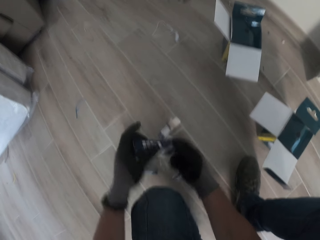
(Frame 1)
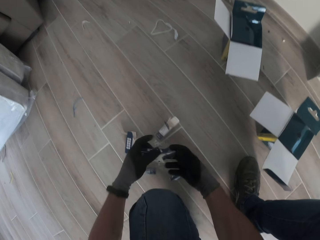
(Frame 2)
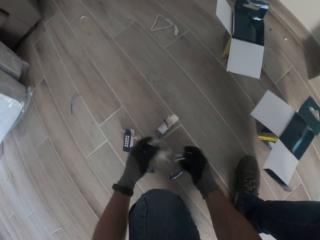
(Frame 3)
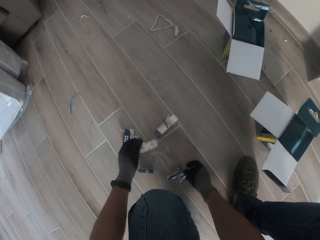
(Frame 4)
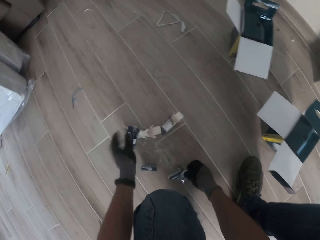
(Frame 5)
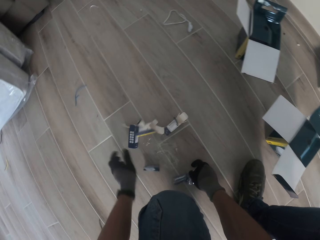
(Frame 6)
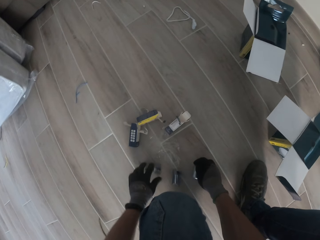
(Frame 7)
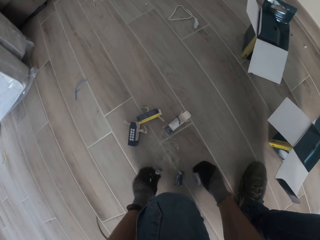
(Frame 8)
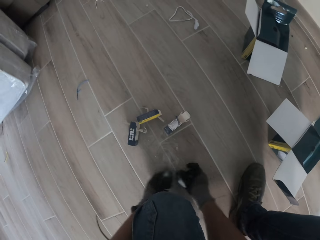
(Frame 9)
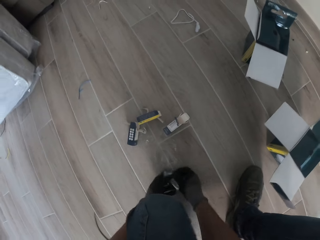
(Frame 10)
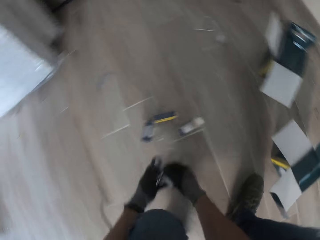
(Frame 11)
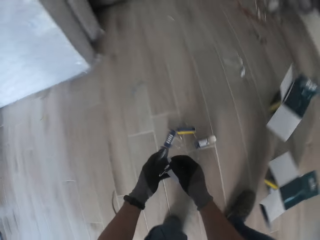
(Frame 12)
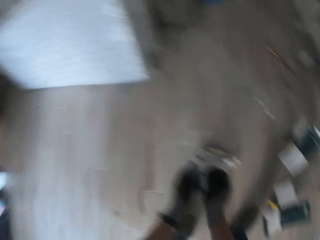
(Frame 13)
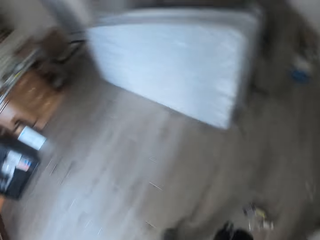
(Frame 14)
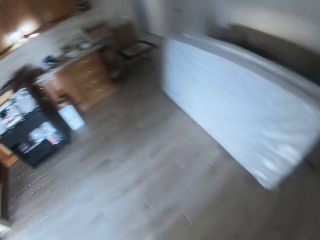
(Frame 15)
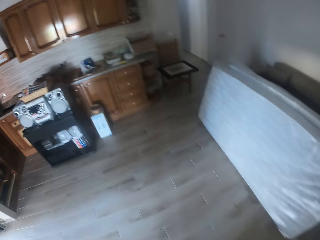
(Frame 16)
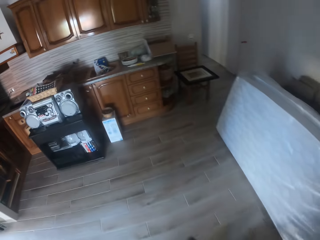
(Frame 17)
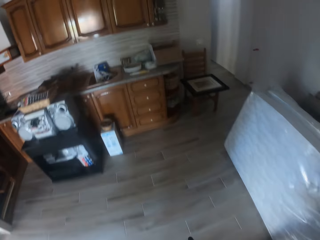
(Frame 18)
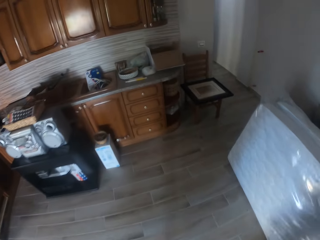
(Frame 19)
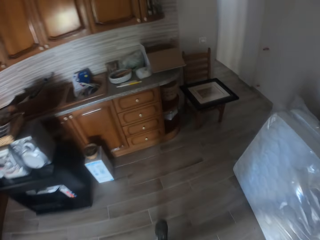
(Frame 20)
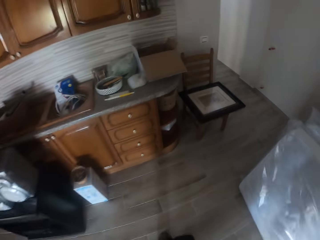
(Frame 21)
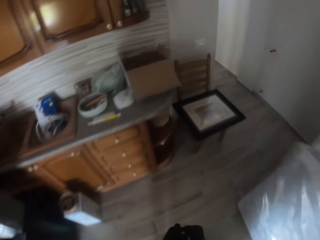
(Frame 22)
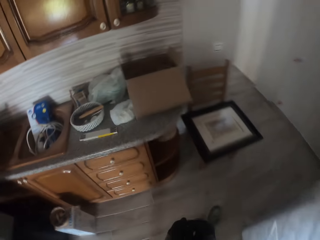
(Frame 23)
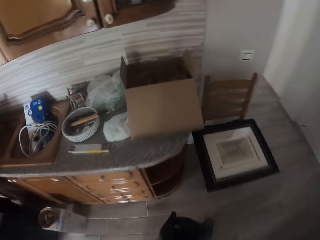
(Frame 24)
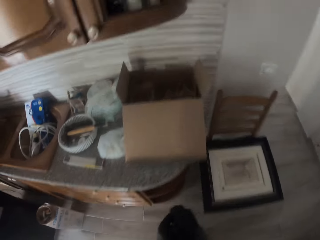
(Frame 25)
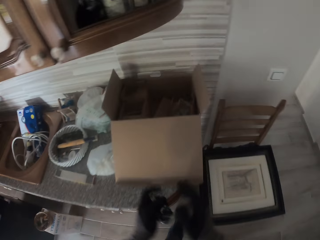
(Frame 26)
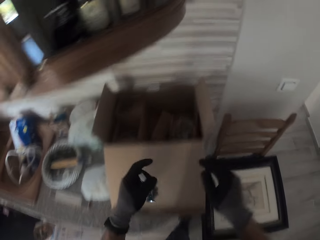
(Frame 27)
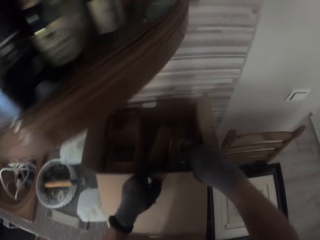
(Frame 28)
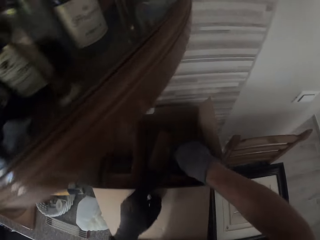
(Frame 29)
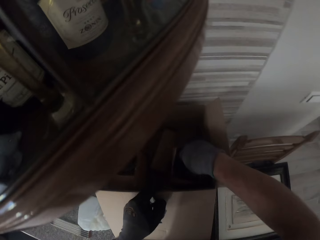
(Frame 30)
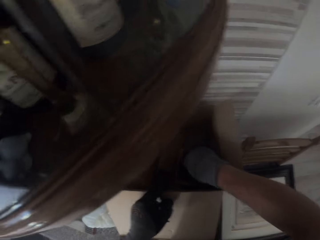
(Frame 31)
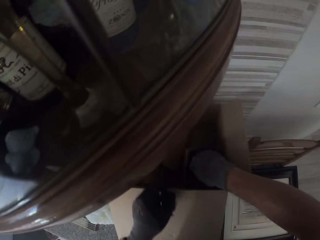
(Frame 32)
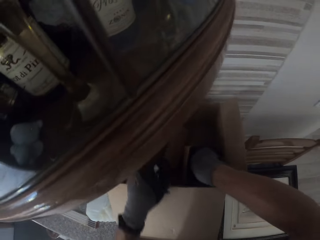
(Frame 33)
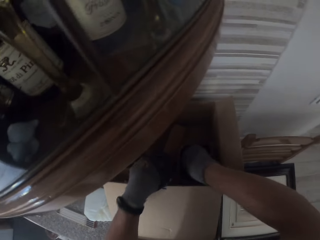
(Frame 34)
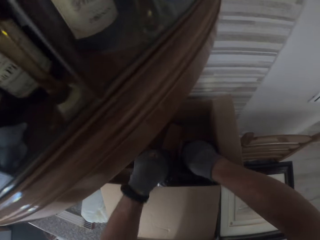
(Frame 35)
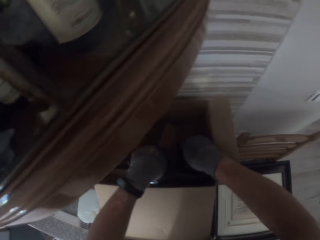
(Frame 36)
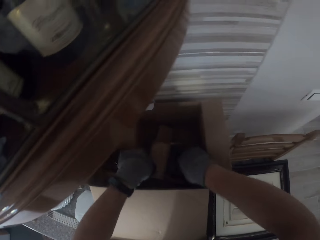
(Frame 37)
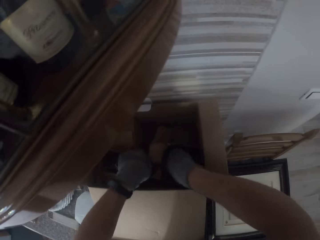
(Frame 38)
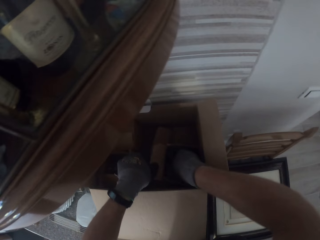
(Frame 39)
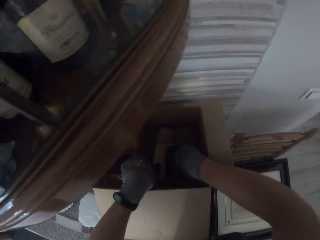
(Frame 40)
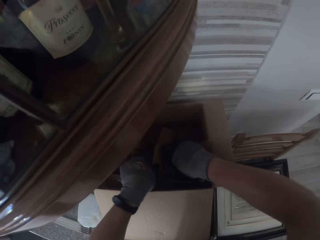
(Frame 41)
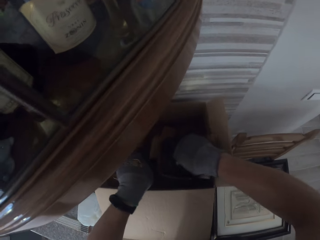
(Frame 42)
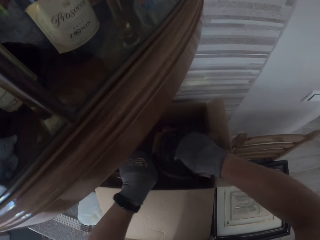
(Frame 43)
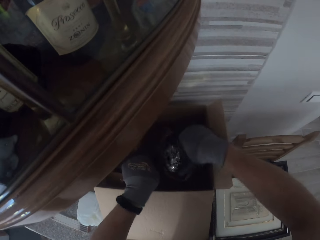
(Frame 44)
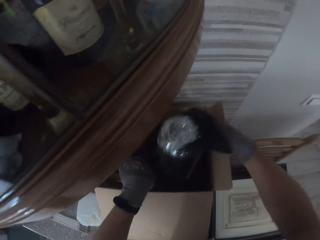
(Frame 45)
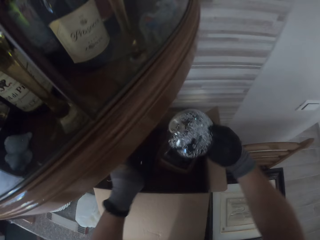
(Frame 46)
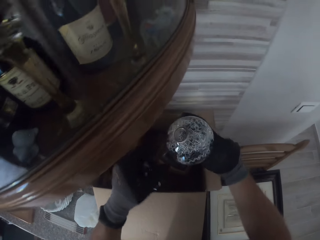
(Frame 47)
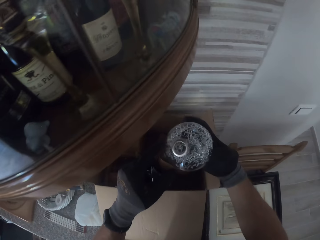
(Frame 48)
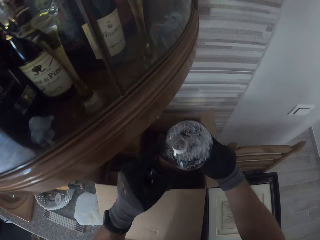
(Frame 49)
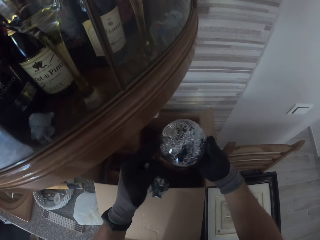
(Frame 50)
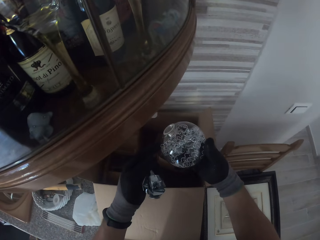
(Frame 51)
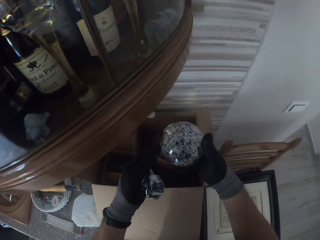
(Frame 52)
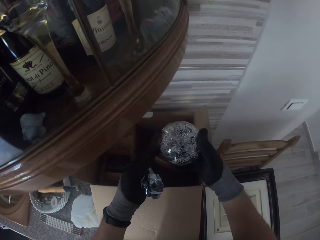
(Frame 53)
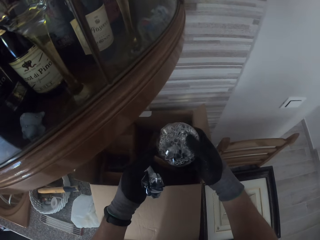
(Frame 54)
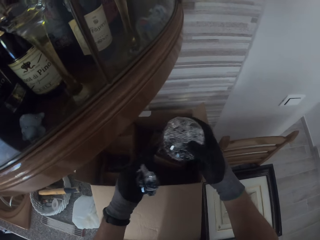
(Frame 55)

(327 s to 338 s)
The camera wearer pulls out a sachet from a pack in his gloved left hand with his right gloved hand. He drops the sachet in his gloved right hand on the floor. He drops the pack on the ground with his gloved left hand. He picks the sachet from the ground with his gloved left hand. He packs up the sachets on the ground with both gloved hands. He walks around the house. He holds a carton on the counter with his gloved left hand. He rummages through the carton with both gloved hands. He pulls out a light bulb cap with his gloved right hand. He holds the light bulb cap with both gloved hands.

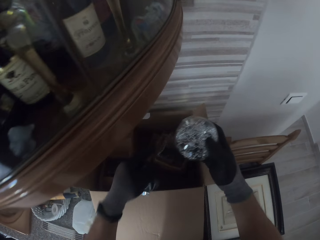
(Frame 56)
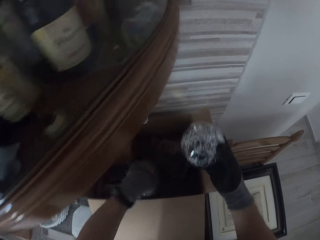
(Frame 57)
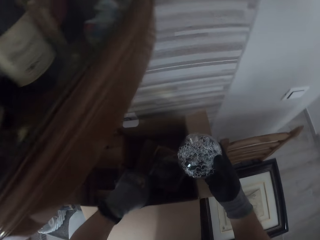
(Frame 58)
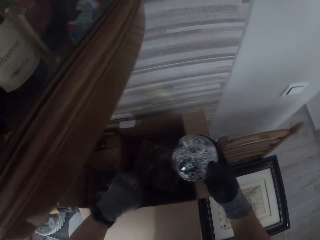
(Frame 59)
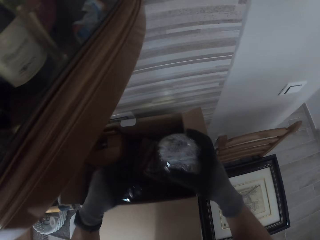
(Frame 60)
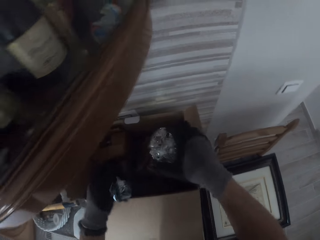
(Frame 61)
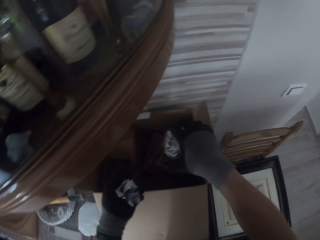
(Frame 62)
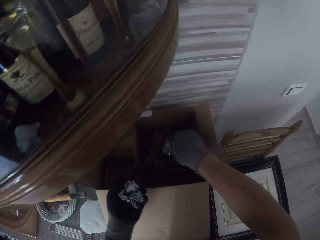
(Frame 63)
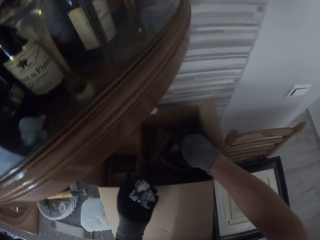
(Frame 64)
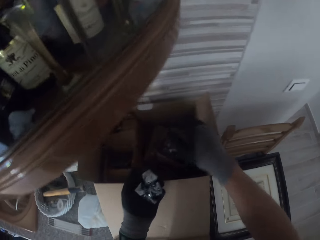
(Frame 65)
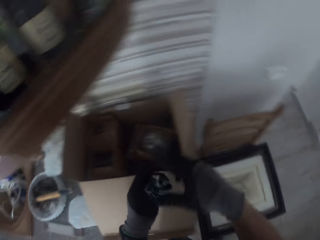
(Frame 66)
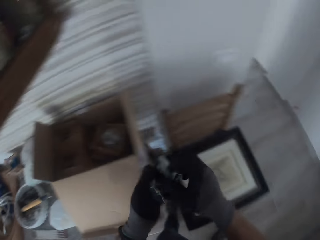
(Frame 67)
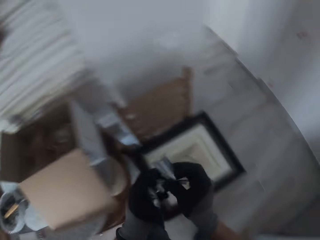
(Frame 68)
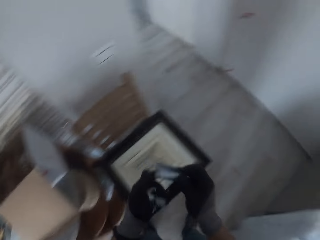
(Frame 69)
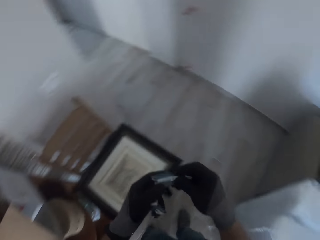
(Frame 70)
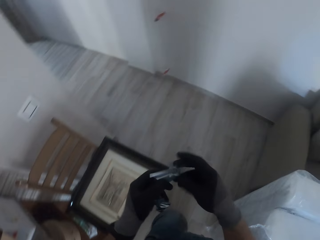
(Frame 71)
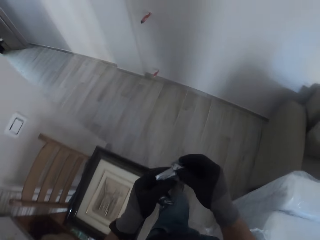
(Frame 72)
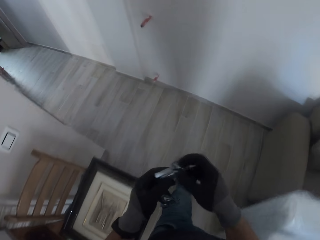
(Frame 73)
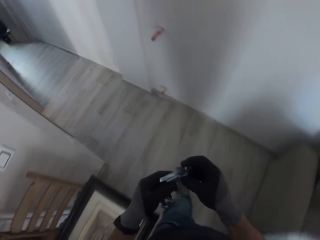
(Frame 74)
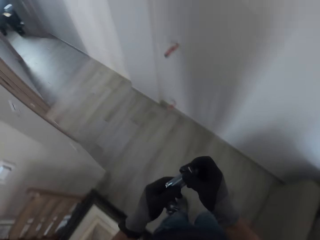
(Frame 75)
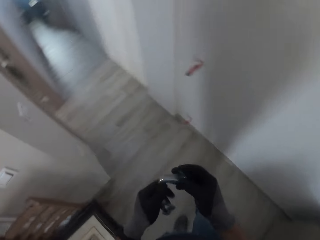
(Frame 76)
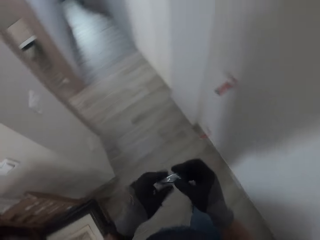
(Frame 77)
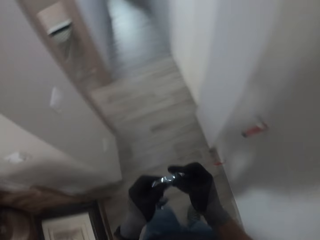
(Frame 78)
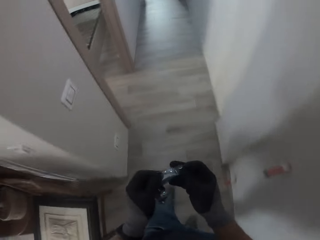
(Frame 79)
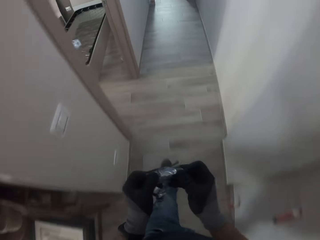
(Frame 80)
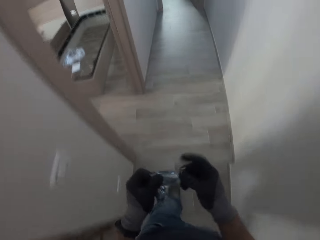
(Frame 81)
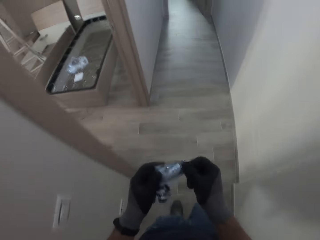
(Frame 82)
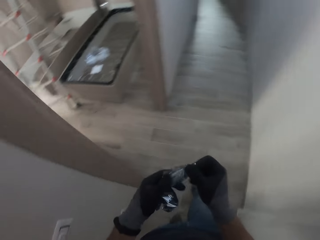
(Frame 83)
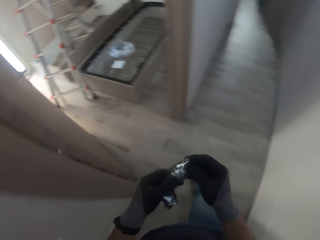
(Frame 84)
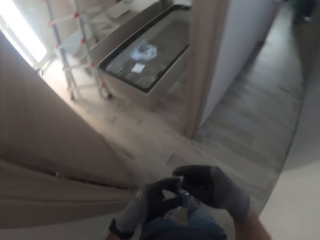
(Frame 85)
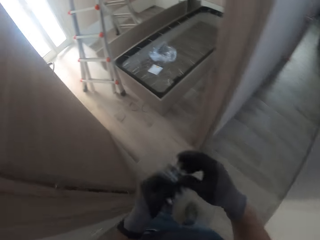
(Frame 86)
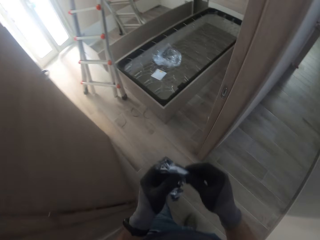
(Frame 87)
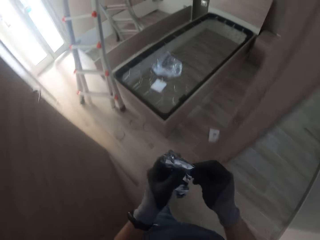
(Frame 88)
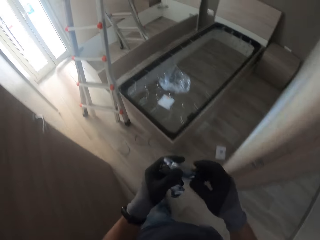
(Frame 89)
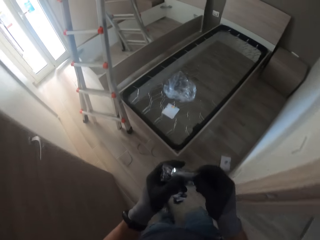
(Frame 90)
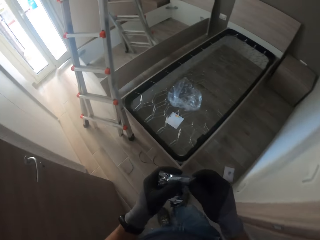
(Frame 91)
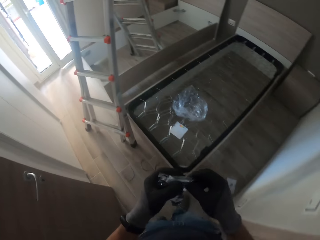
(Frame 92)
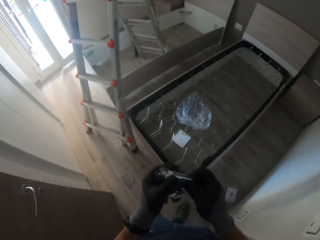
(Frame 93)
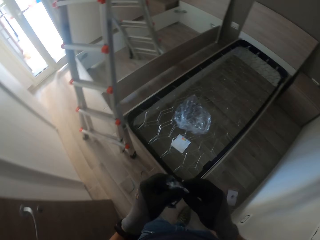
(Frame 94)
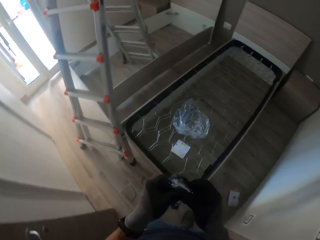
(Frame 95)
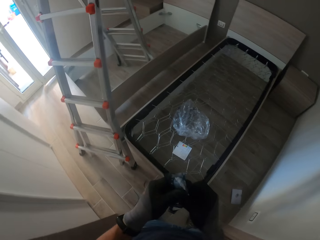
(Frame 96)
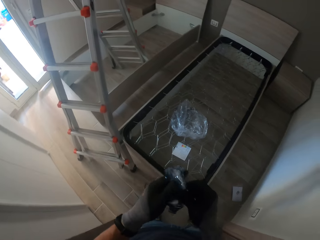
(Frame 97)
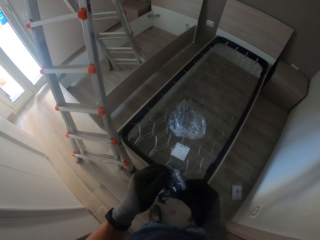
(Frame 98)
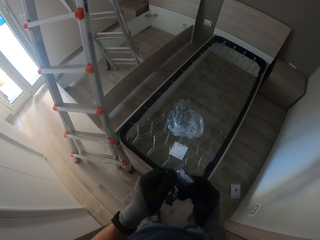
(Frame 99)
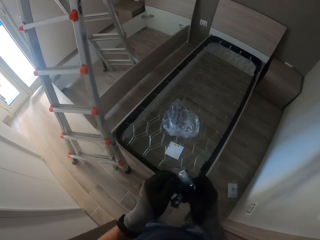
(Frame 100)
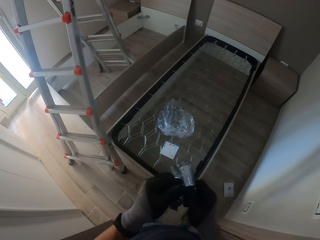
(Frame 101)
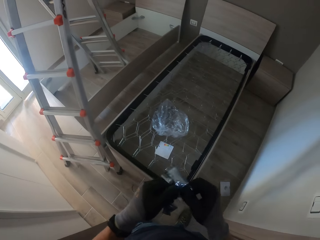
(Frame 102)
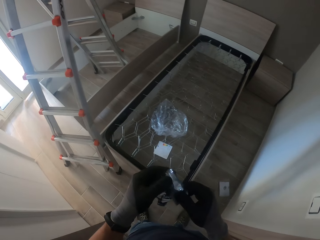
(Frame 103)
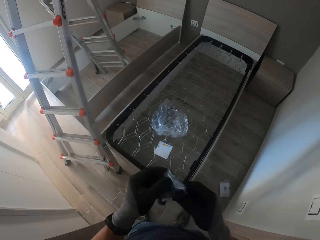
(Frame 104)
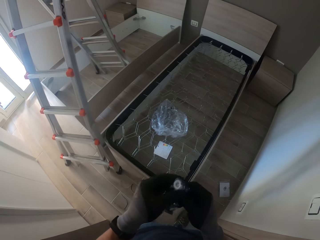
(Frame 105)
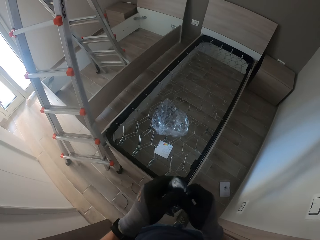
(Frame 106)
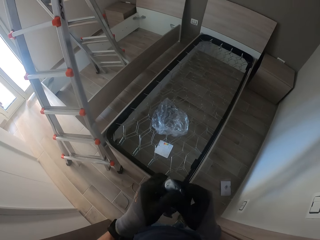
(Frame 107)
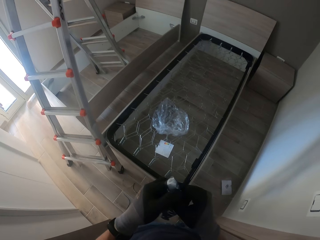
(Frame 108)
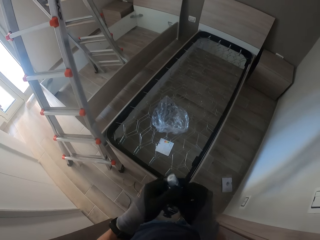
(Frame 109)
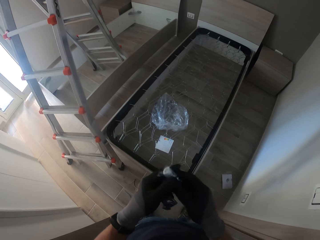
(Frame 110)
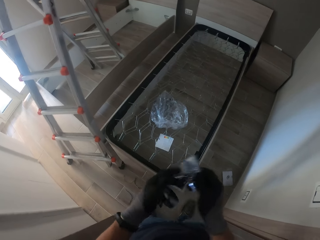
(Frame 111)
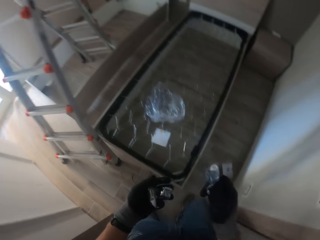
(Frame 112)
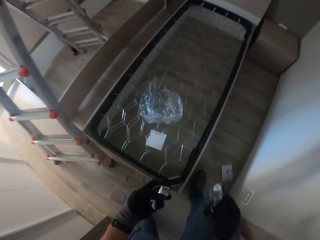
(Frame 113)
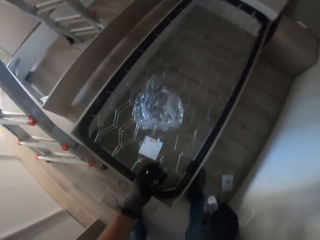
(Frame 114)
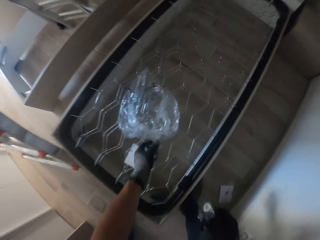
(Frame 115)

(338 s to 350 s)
The camera wearer puts his left gloved hand into the carton. He puts the light bulb cap in his gloved right hand into the carton. He walks into a room. He opens a sachet in his gloved left hand with both gloved hands. He holds the sachet in his gloved right hand.
